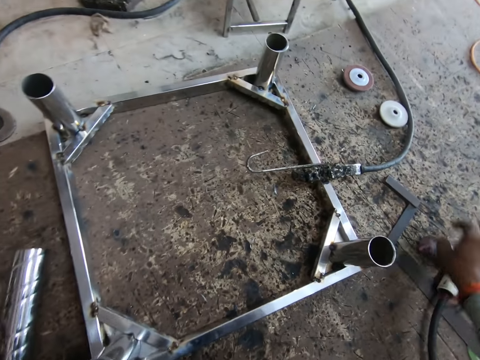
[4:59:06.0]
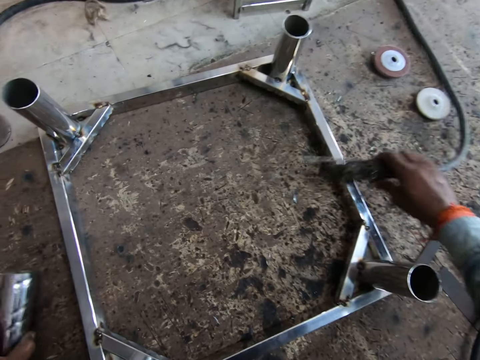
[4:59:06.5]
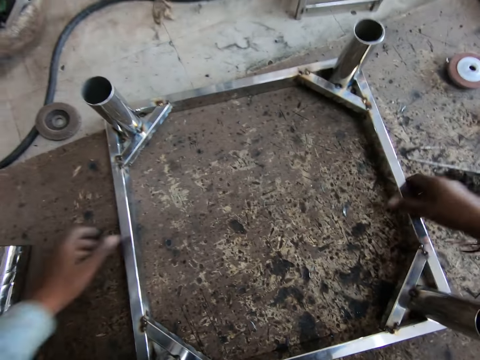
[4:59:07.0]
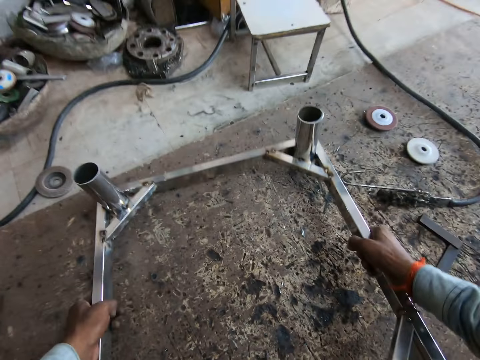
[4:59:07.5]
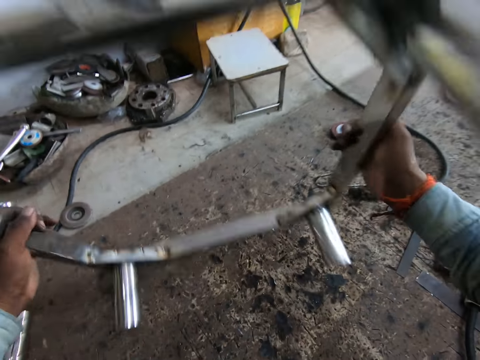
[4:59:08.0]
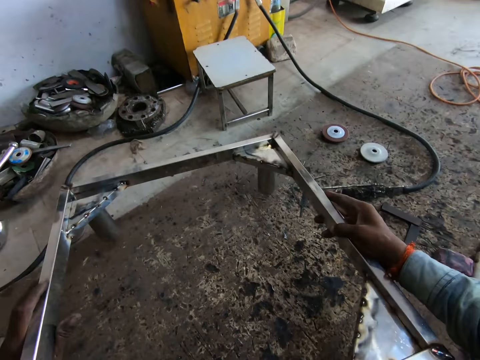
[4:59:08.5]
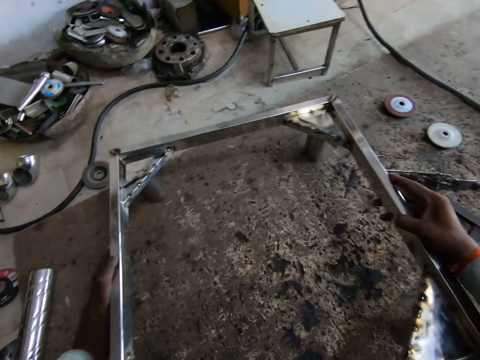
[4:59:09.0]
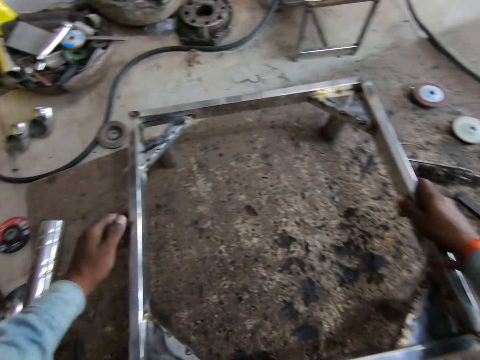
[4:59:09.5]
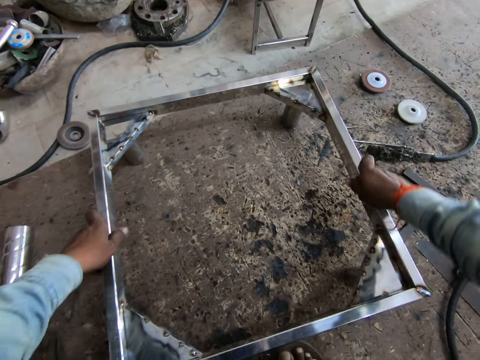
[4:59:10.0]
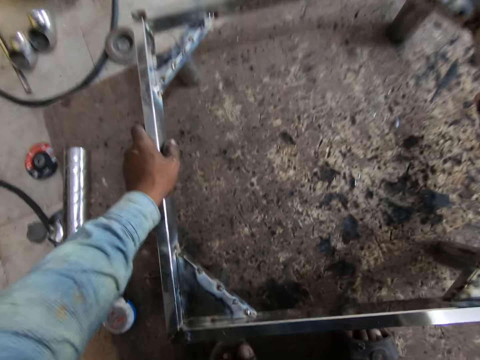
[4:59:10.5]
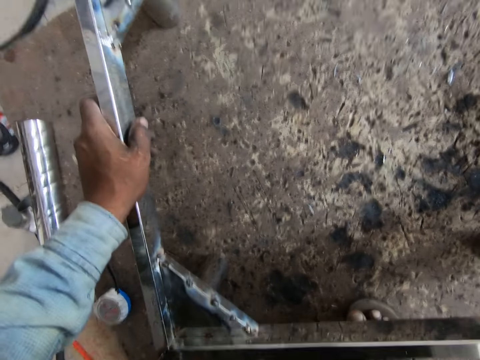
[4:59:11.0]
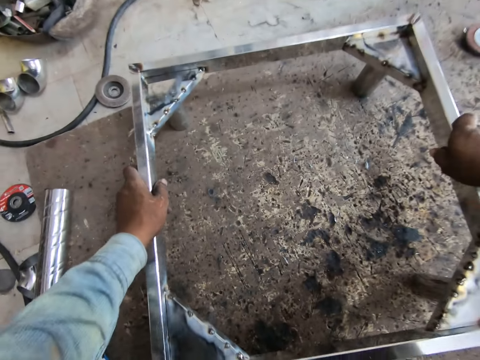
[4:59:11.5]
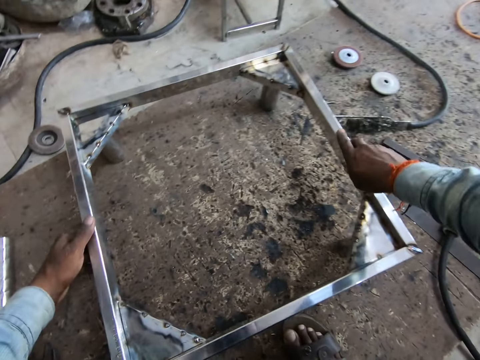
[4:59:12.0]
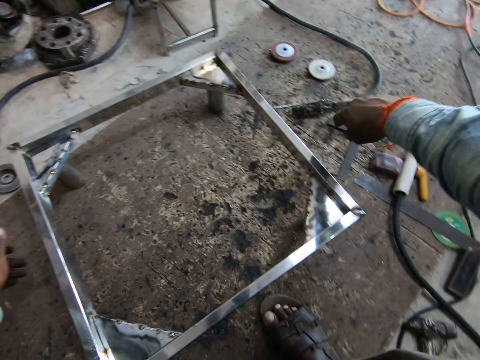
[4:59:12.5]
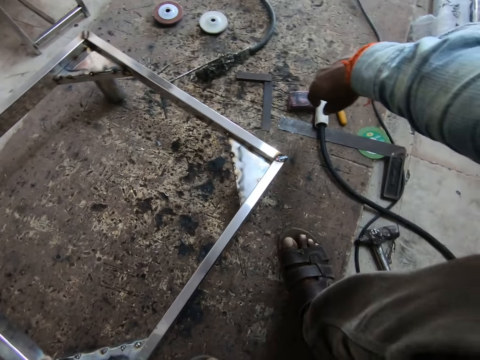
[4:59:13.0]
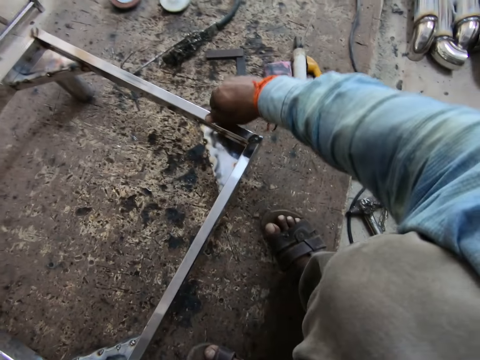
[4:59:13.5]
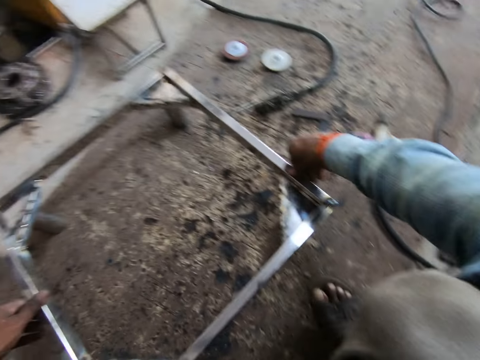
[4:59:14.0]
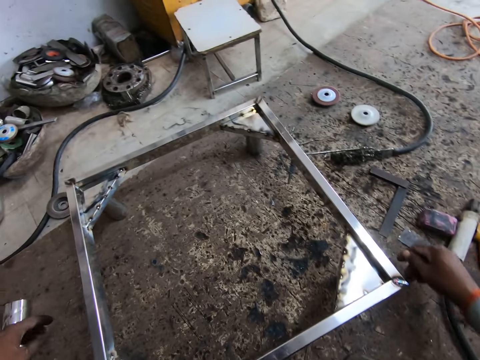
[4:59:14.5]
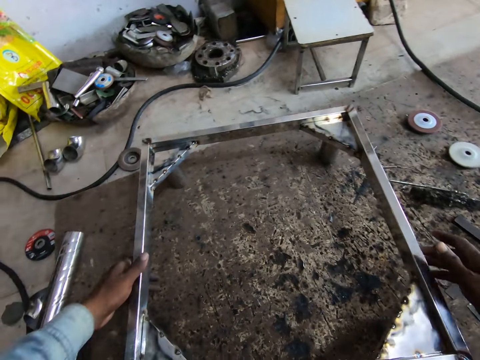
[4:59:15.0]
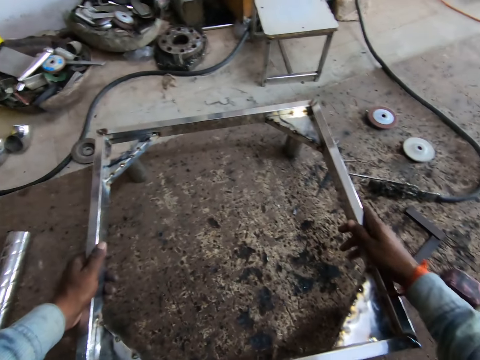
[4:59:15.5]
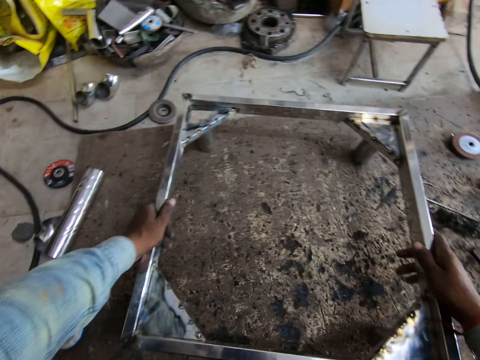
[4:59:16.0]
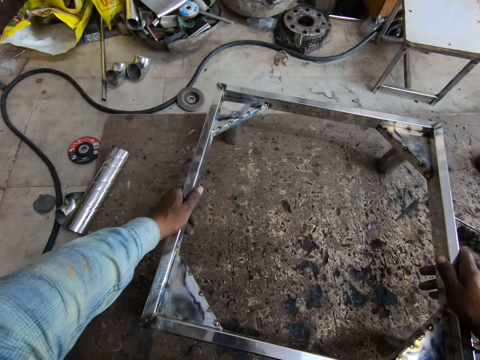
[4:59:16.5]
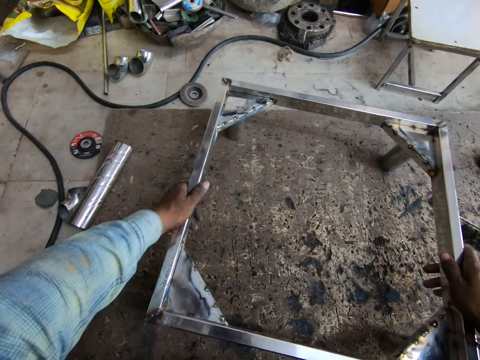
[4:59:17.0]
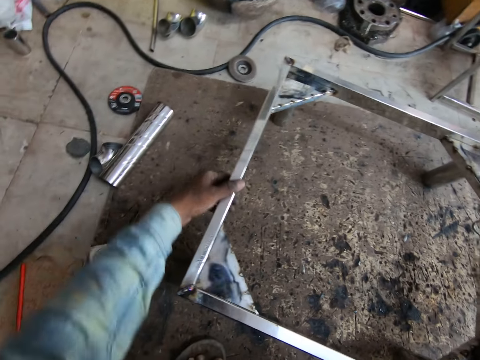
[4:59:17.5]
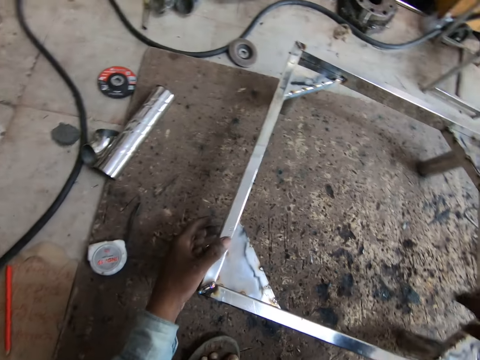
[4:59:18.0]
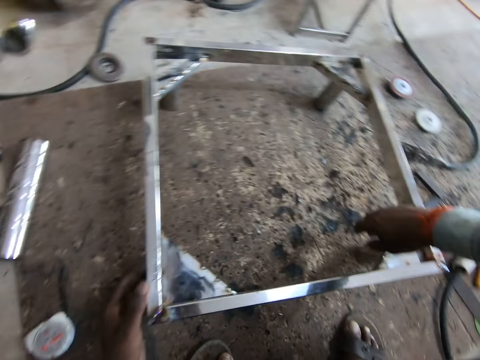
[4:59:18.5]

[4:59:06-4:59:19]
The camera wearer picks up something on the steel rod and places it on the wood. He raises the metal frame with both hands. He flips the metal frame with both hands. He drops the metal frame on the work space with both hands. He stands the steel rod. He presses the metal frame with both hands. He adjusts the square steel rod. He removes both his hands from the metal frame. He presses the metal frame with both hands.

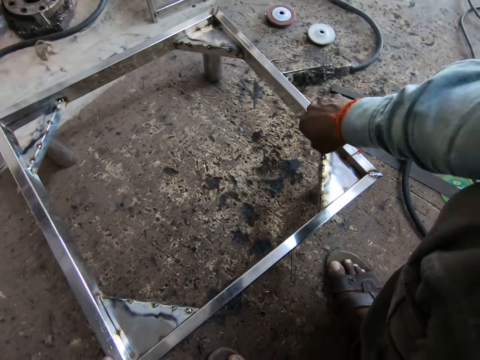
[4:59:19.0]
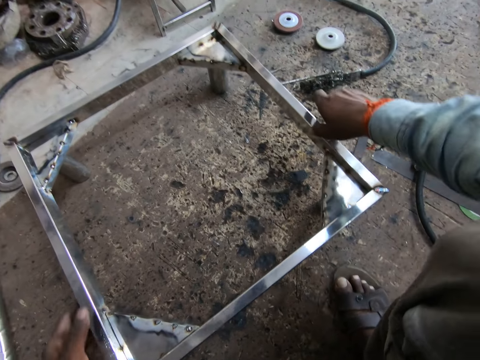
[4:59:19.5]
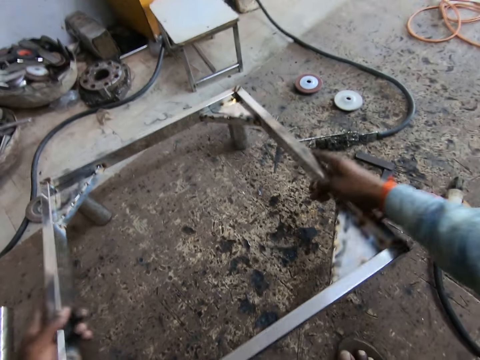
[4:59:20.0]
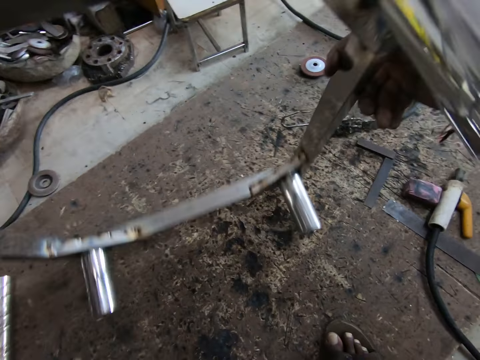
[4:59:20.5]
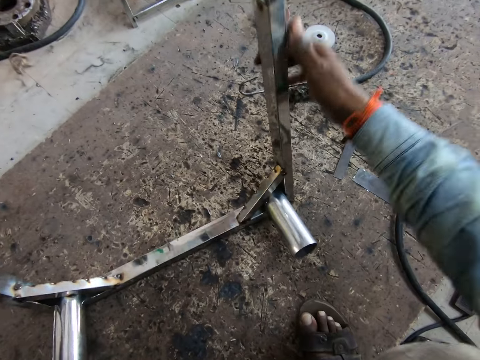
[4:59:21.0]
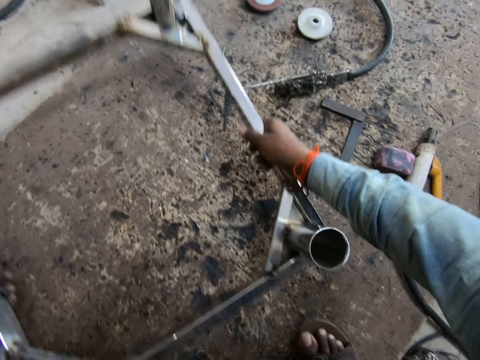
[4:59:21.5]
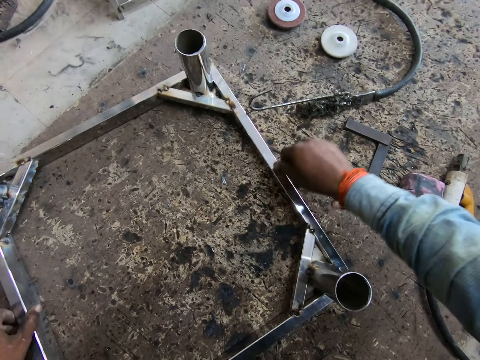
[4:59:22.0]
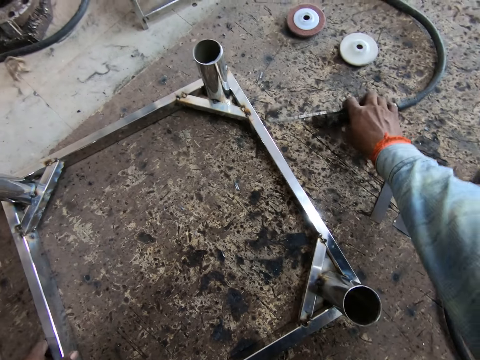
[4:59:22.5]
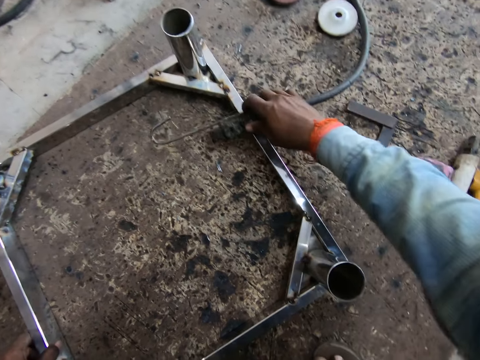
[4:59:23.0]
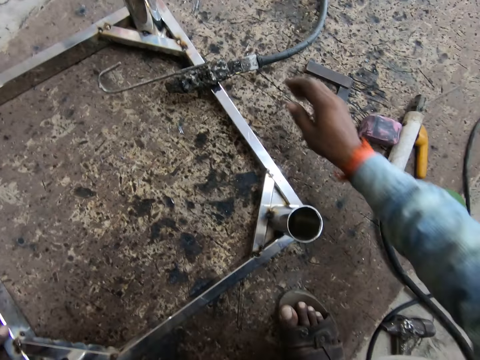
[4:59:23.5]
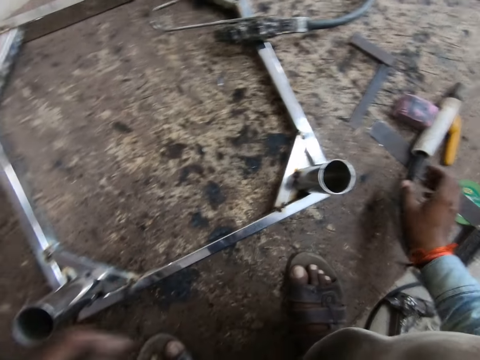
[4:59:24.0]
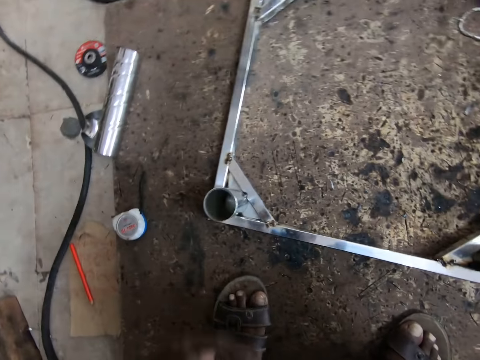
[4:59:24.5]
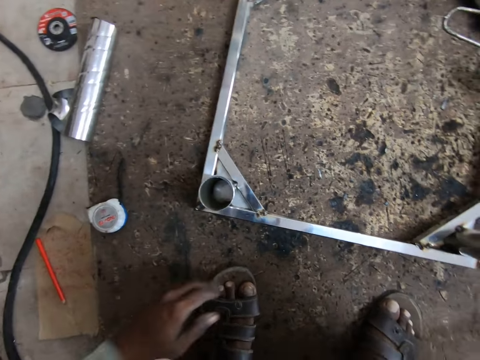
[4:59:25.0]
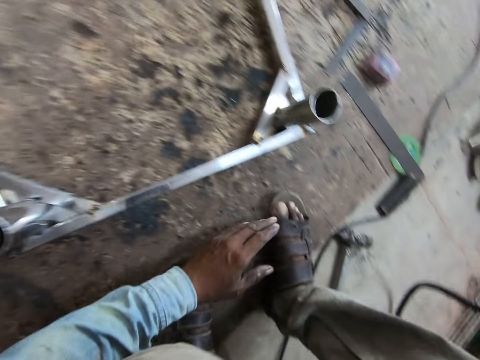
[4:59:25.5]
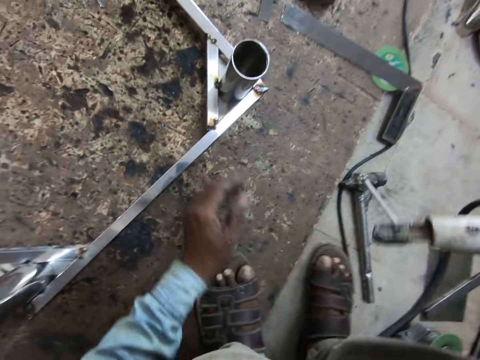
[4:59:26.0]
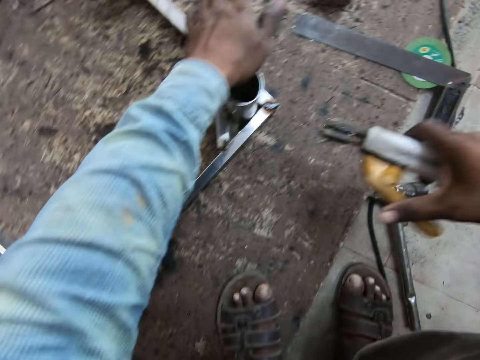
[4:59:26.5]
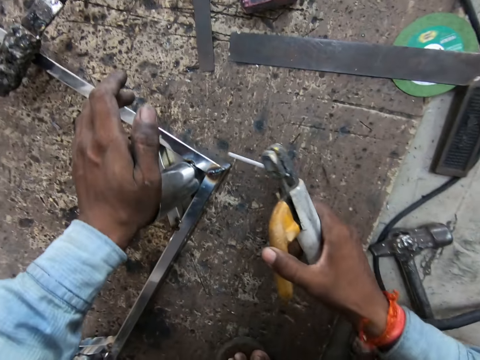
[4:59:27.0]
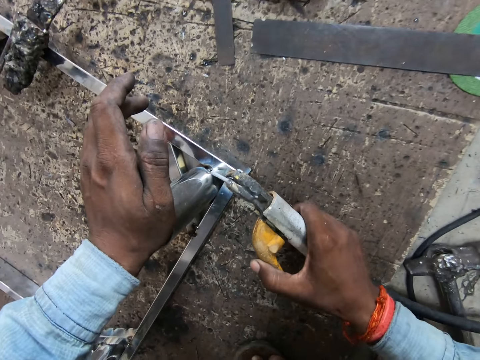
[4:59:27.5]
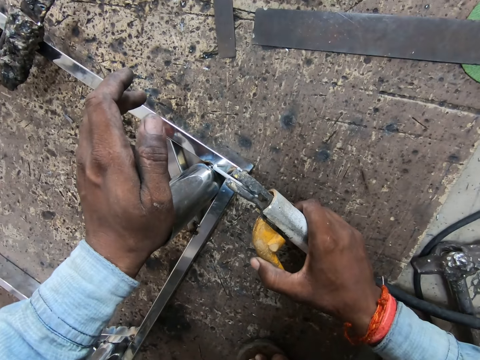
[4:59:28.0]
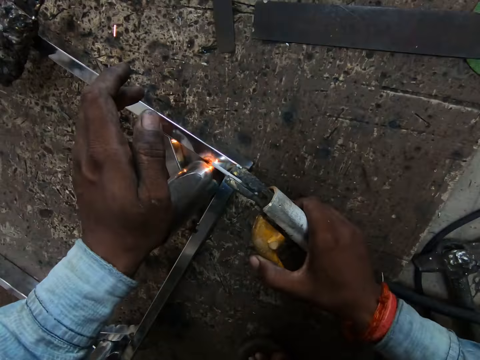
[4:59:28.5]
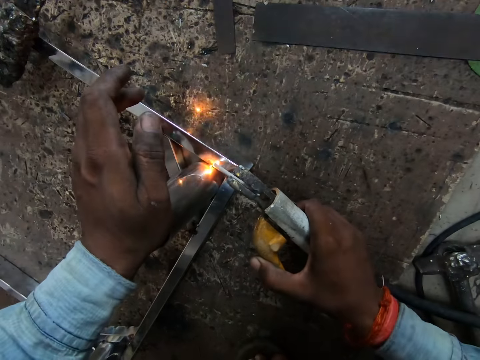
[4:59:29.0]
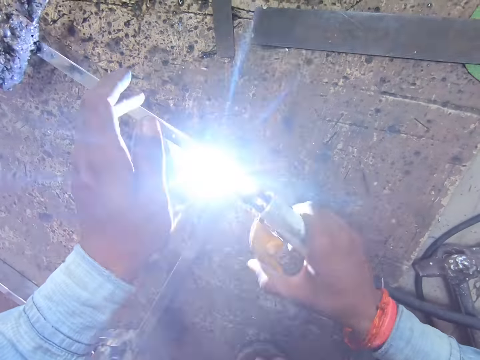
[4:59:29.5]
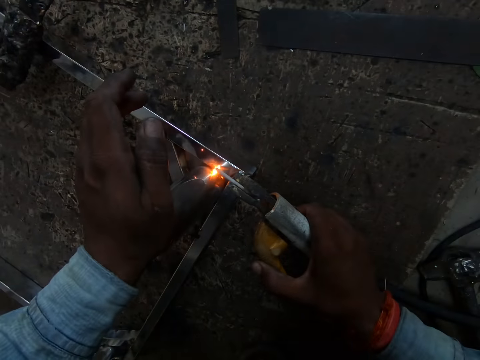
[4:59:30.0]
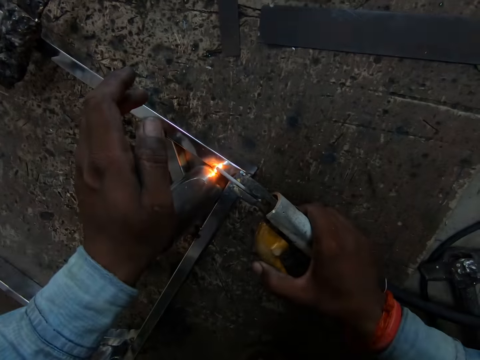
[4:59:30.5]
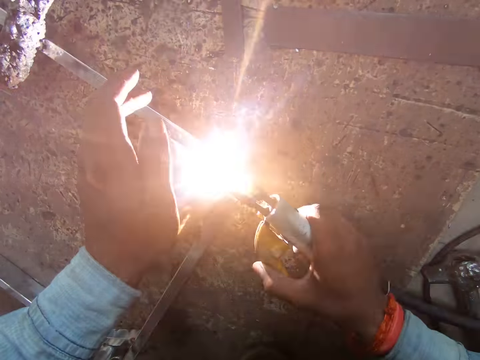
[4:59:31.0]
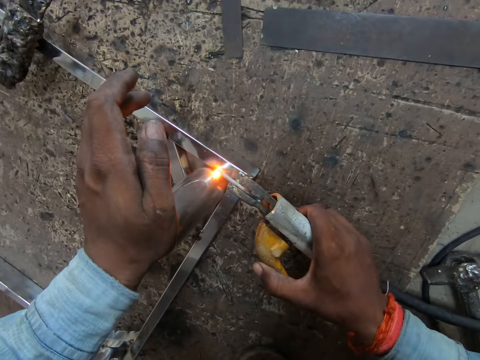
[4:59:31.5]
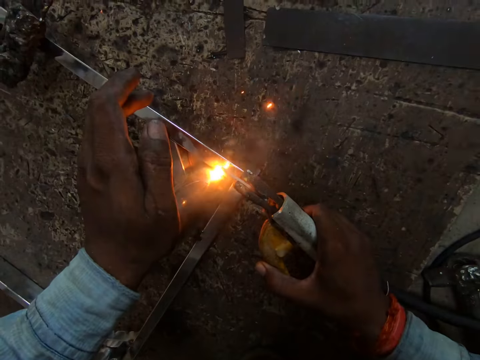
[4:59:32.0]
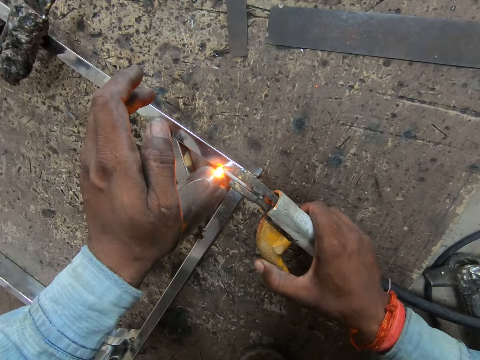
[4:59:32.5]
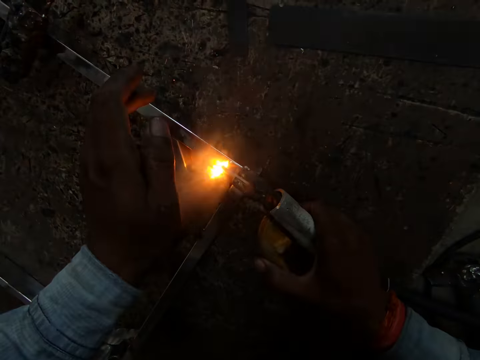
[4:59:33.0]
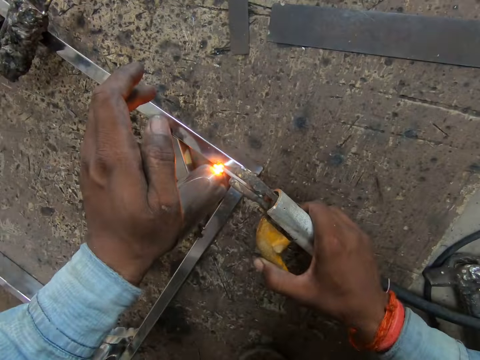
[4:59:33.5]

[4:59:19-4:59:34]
The camera wearer flips the metal frame with both hands. He picks up the soldering iron from the working space with his right hand. He places something on the steel rod. He looks at the steel rod. He holds metal. He places his left hand on the metal frame on the floor. He welds the metal frame on the floor with the electrode holder in his right hand.
